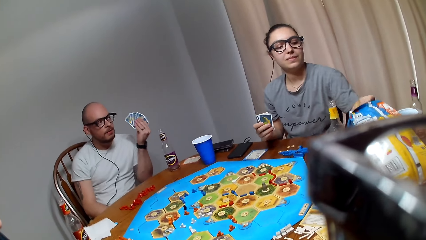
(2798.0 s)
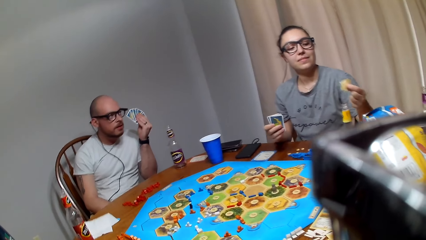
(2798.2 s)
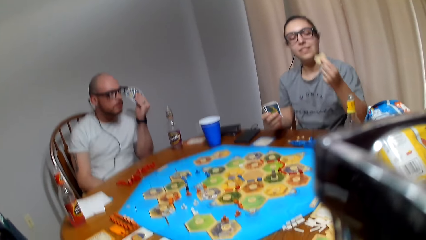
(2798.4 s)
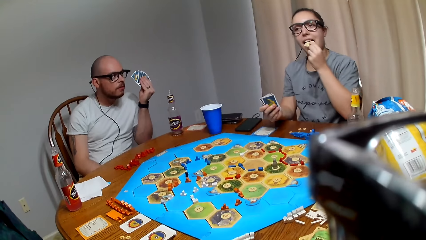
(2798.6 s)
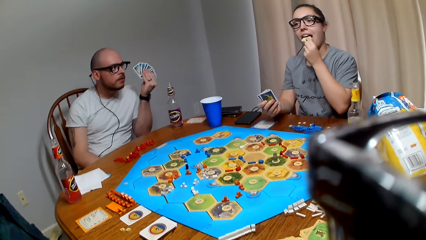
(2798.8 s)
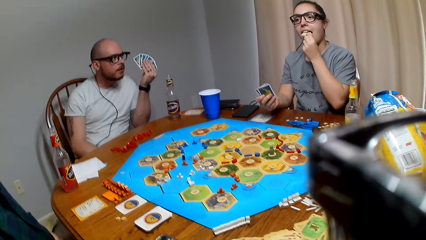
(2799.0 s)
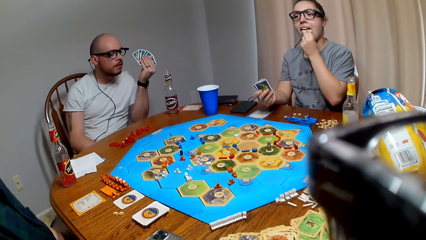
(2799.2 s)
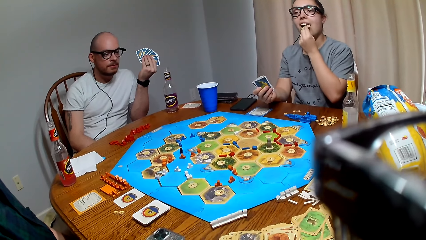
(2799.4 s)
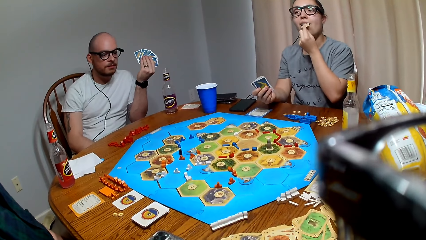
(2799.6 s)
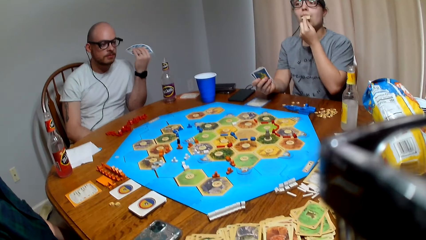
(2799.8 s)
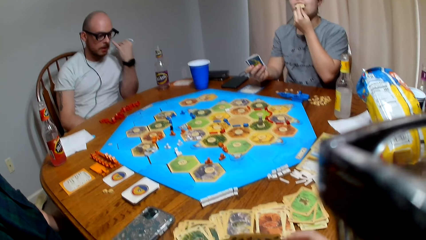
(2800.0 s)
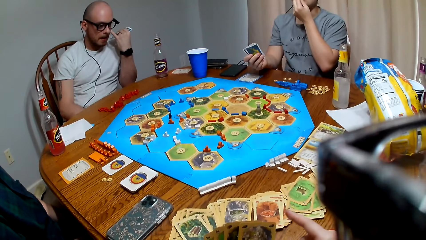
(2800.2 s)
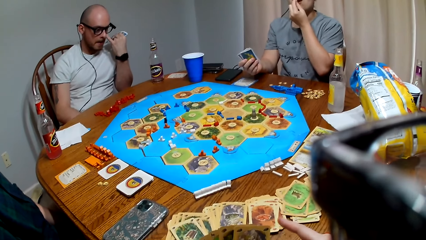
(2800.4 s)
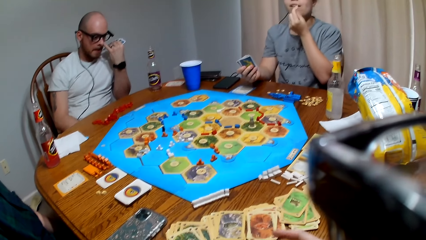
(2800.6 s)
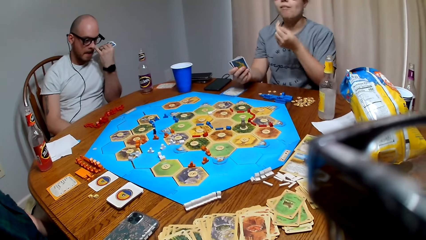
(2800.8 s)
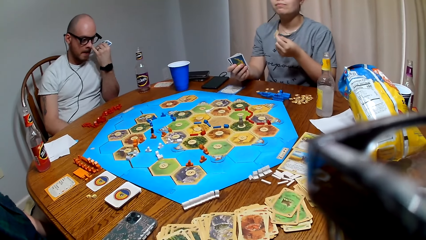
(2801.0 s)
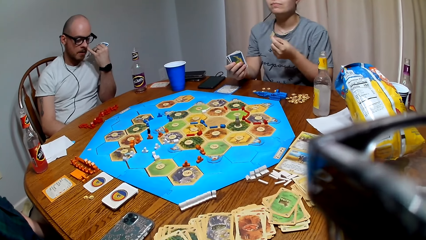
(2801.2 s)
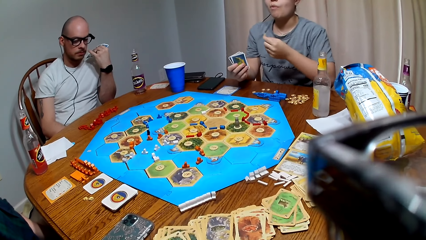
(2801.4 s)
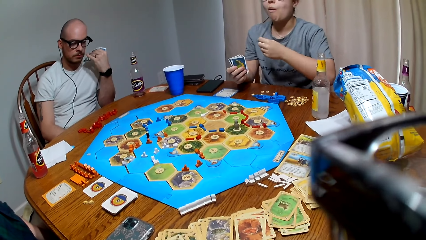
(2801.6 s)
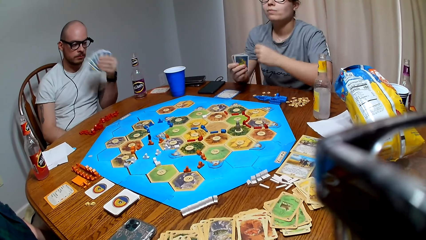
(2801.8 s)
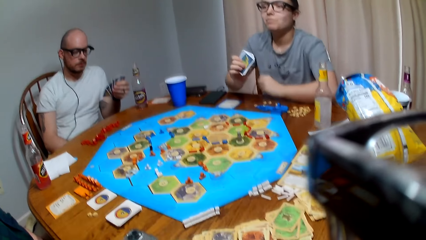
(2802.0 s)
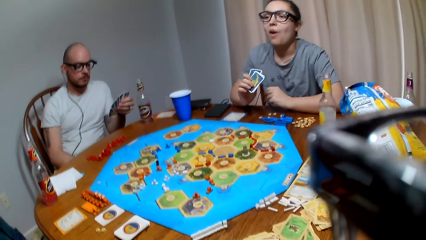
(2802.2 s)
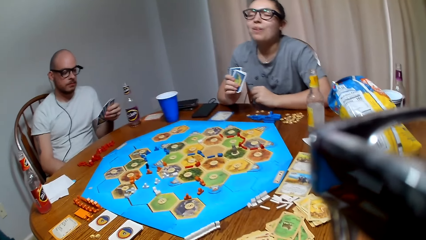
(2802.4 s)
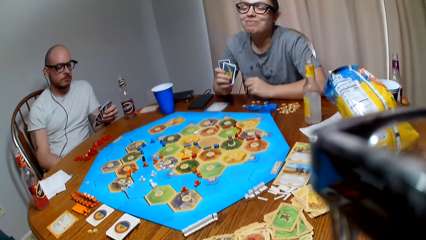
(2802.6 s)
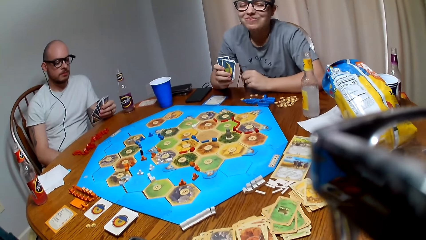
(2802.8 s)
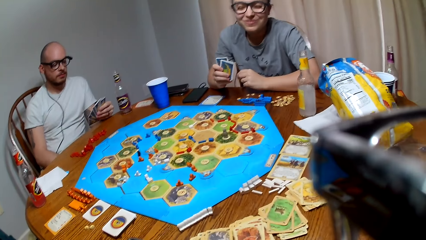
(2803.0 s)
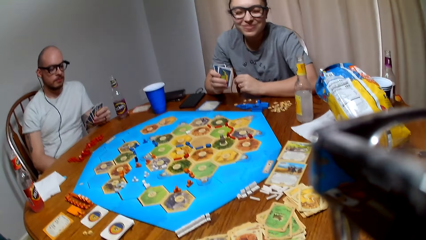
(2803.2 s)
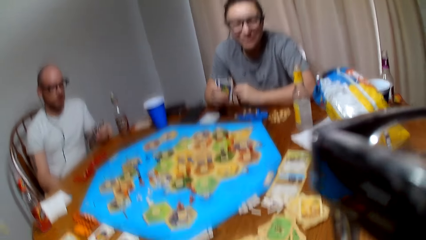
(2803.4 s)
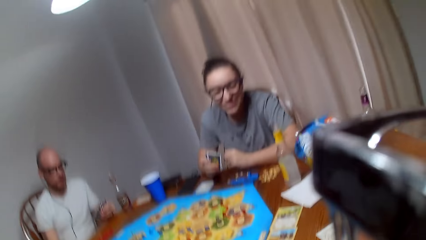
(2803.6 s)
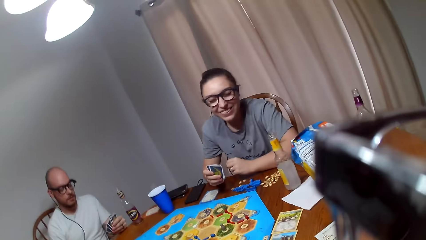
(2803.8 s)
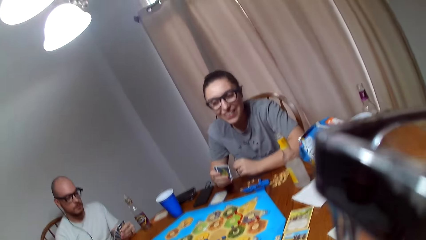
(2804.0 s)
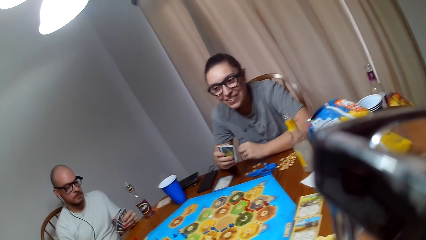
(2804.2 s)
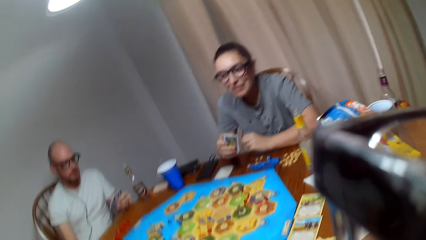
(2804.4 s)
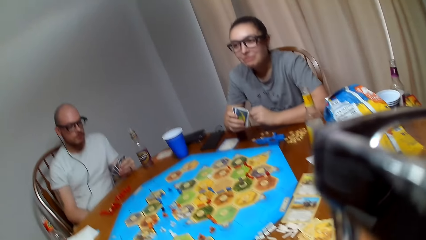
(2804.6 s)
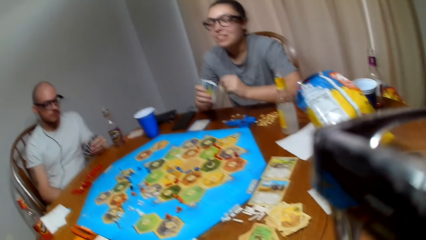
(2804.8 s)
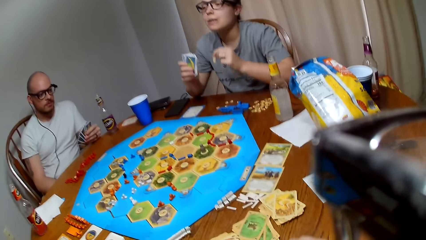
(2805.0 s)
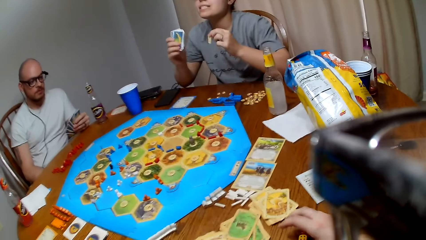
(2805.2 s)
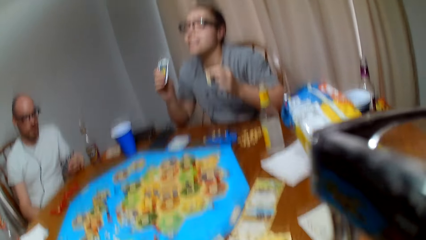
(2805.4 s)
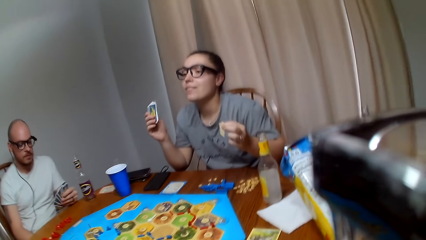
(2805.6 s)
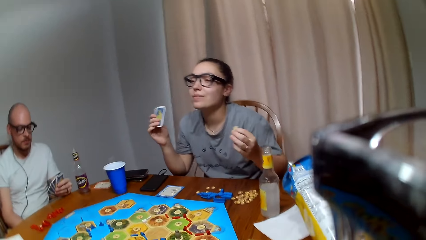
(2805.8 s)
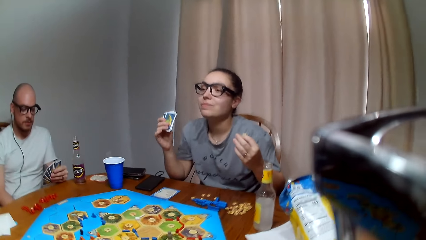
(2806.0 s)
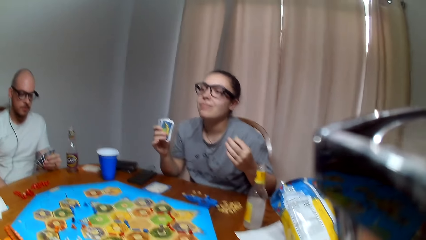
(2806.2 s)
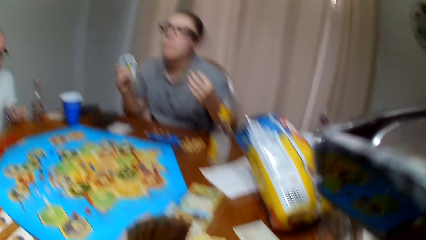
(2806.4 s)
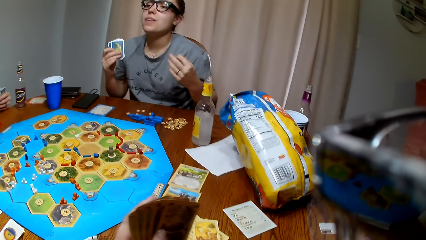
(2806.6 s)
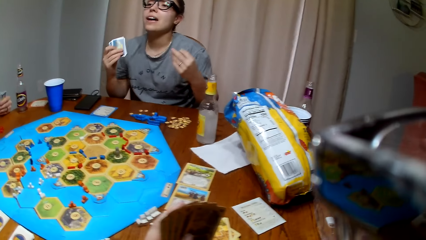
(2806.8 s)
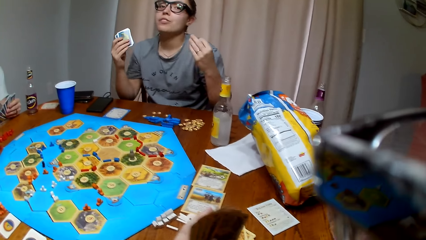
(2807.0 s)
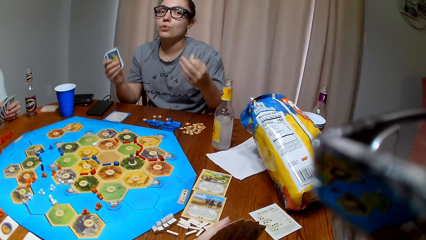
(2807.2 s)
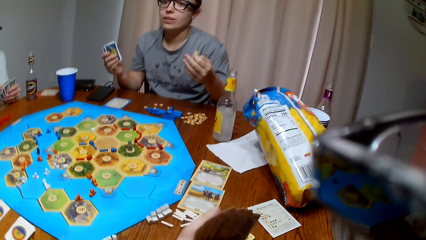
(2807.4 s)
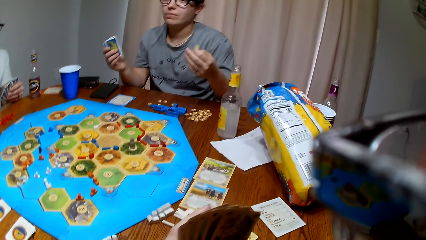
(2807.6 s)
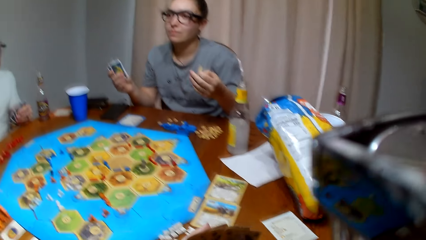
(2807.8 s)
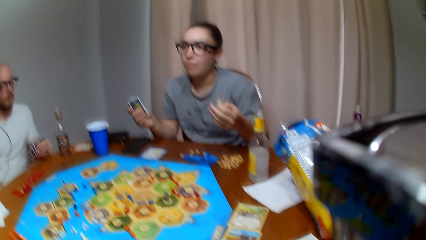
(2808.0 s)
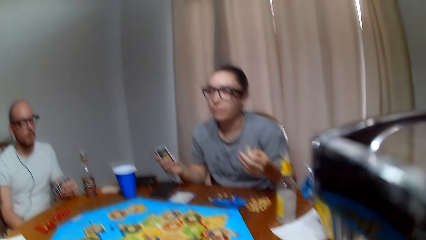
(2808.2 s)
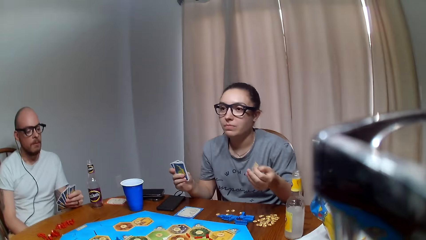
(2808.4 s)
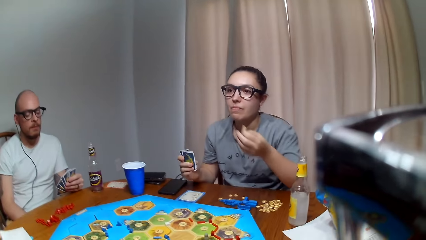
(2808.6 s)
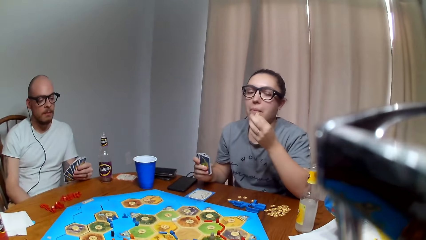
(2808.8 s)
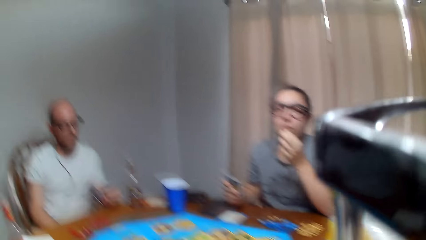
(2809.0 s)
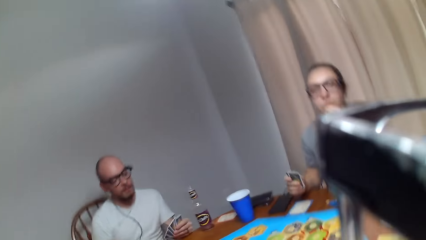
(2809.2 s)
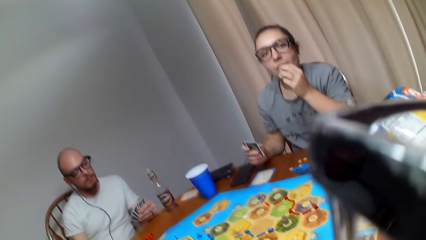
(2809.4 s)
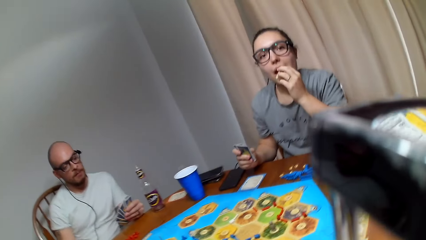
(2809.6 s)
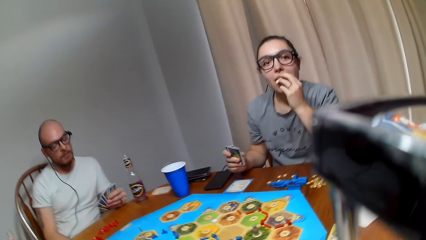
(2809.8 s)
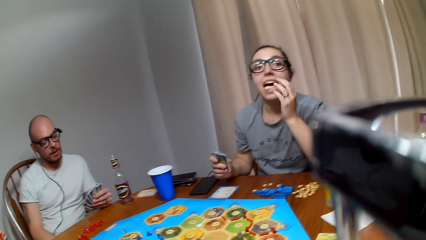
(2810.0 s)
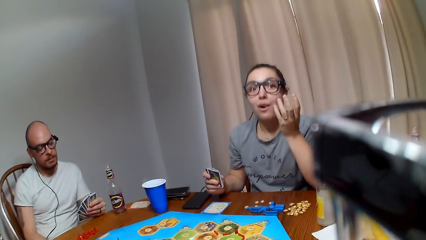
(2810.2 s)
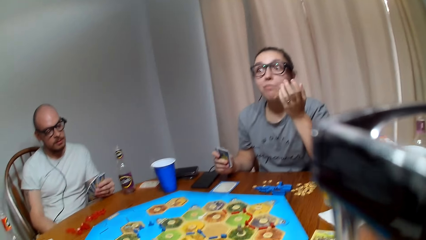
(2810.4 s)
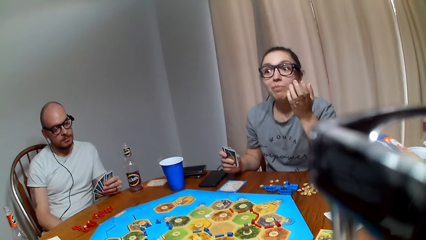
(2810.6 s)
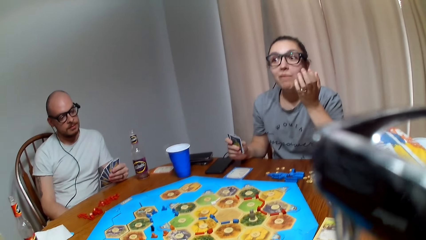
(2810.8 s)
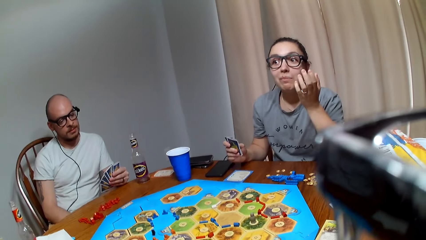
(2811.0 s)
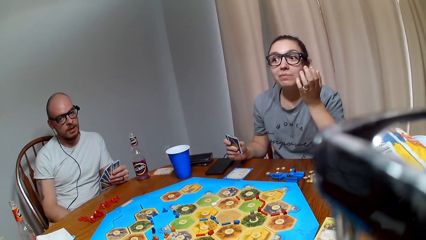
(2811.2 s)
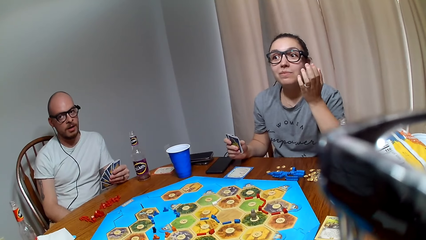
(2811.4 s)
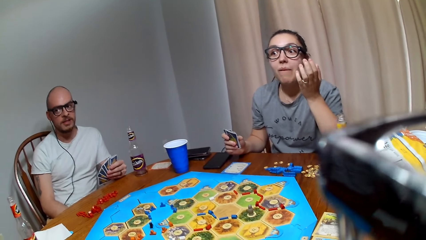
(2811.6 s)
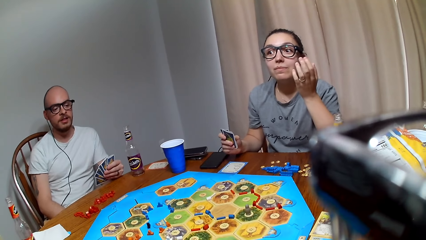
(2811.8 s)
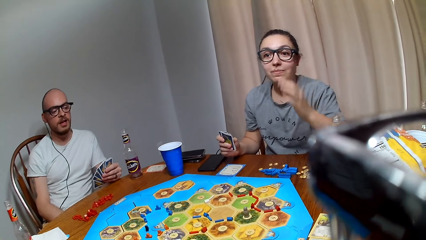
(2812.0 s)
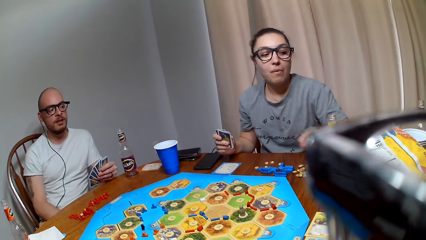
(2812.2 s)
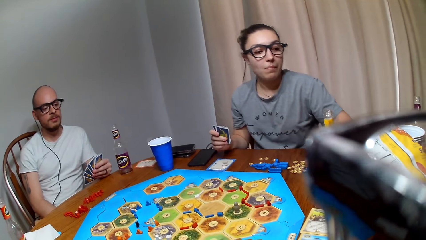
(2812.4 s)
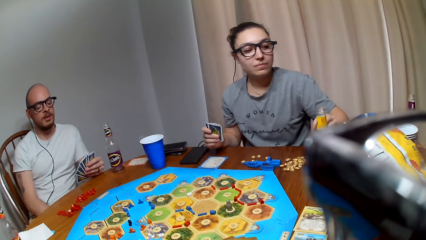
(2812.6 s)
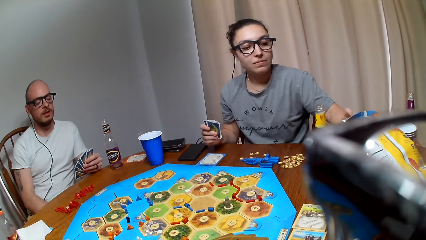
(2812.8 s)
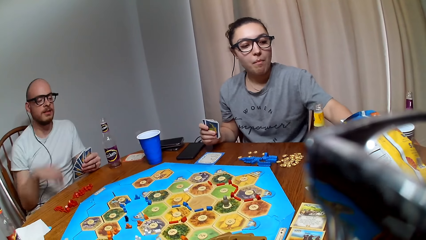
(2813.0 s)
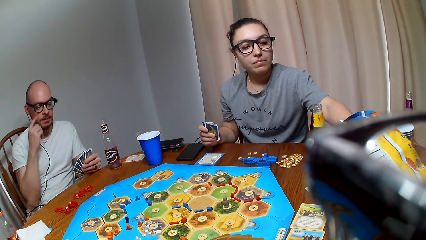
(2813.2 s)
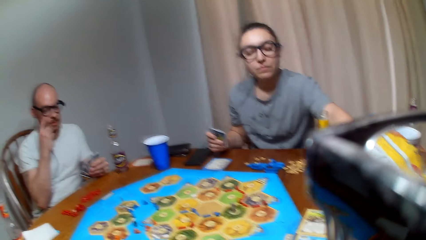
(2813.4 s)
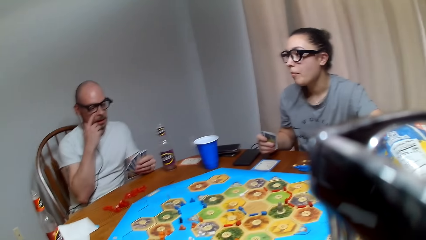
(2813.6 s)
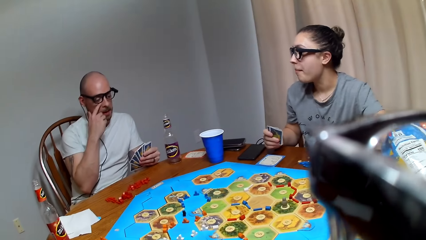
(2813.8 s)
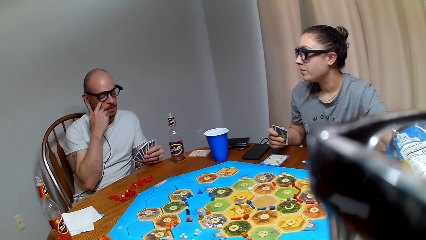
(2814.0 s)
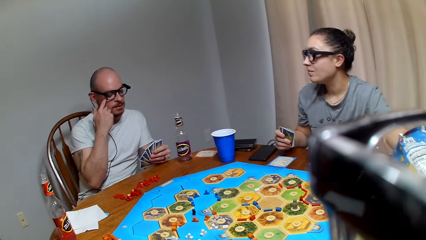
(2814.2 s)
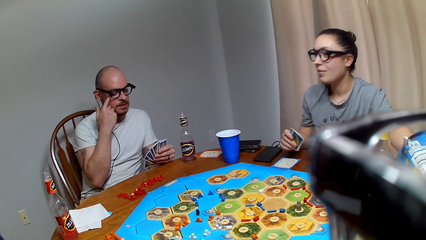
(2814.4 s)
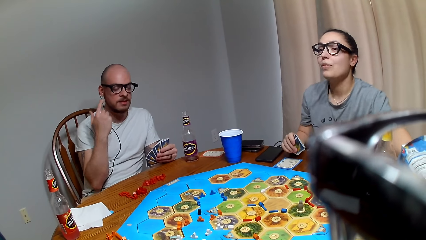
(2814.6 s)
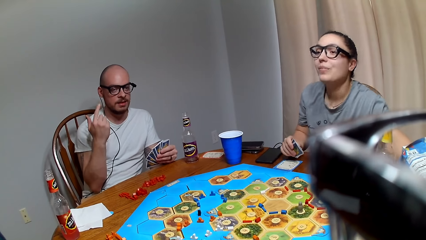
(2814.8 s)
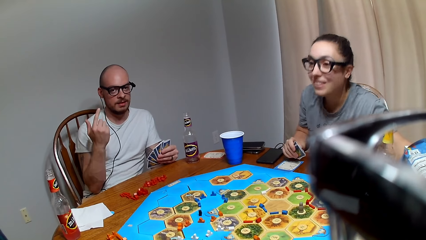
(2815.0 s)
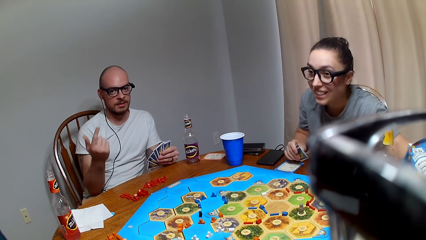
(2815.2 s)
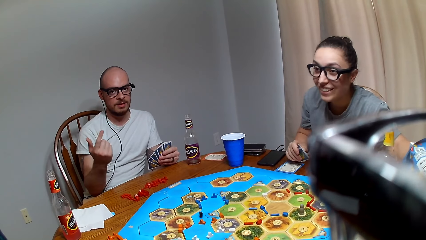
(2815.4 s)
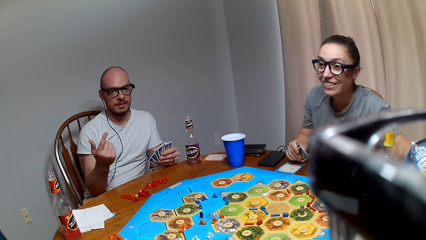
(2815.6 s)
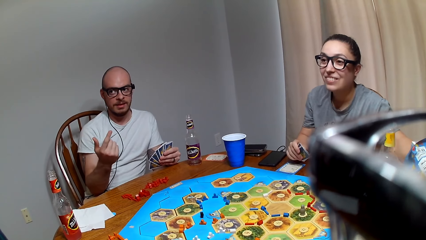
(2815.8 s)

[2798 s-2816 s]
A lady picks snacks from the paper bag. The lady eats the snack. The lady eats the snacks.
